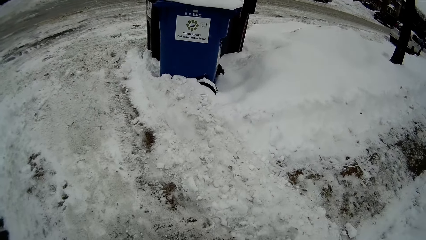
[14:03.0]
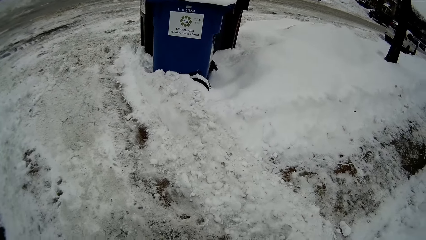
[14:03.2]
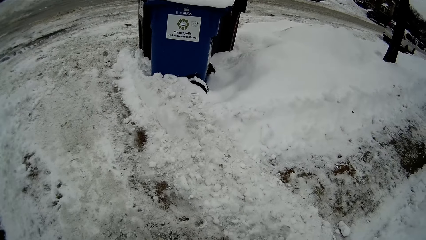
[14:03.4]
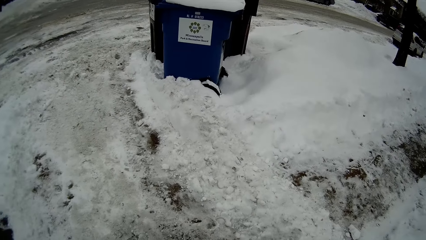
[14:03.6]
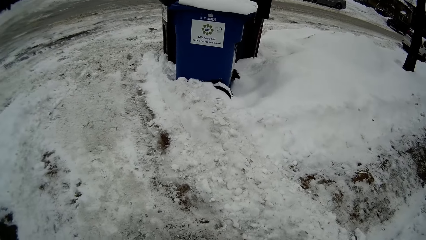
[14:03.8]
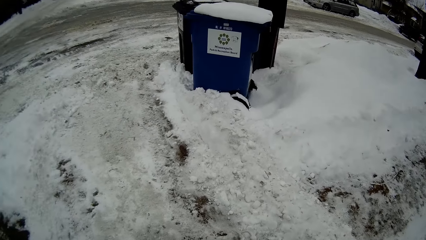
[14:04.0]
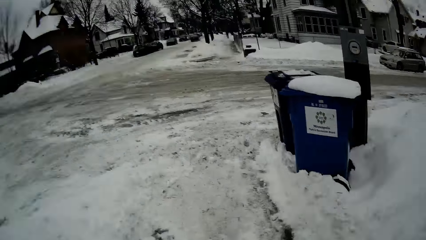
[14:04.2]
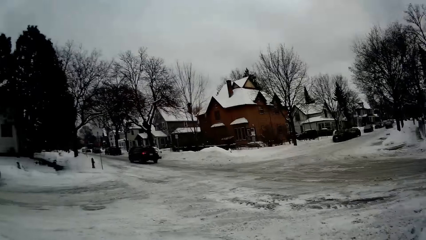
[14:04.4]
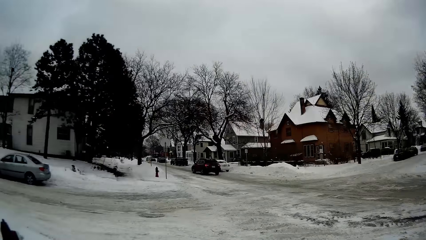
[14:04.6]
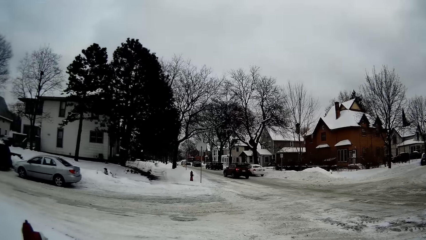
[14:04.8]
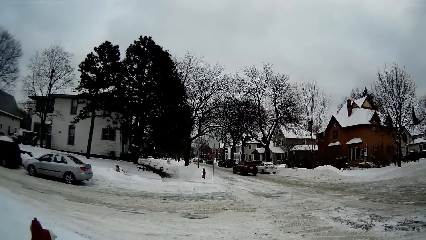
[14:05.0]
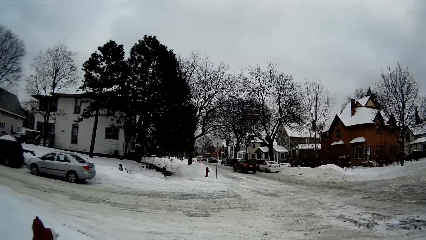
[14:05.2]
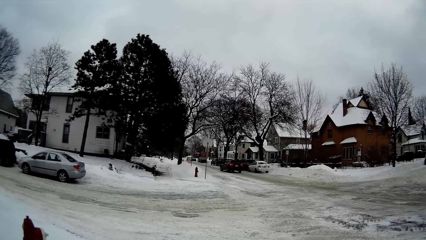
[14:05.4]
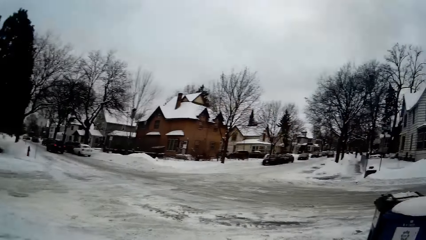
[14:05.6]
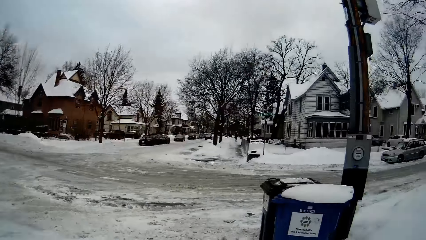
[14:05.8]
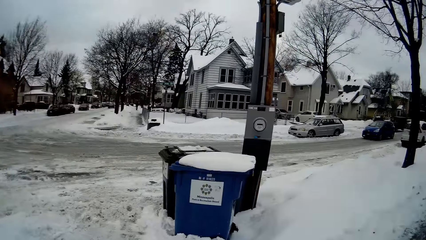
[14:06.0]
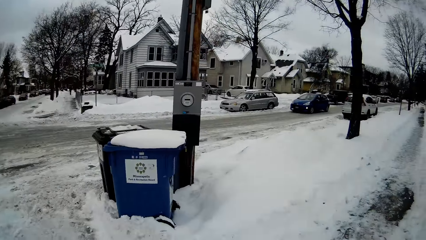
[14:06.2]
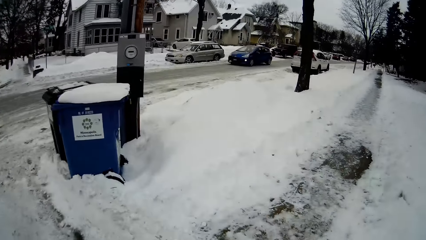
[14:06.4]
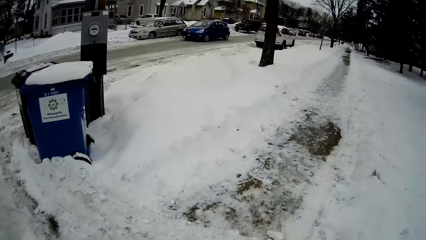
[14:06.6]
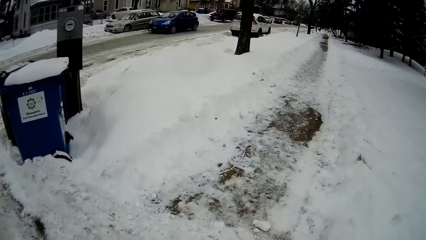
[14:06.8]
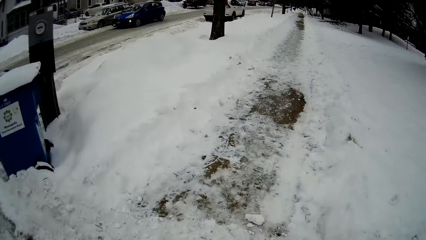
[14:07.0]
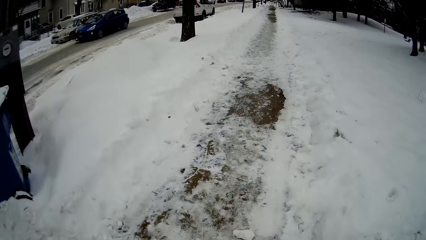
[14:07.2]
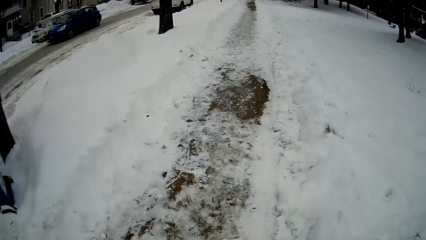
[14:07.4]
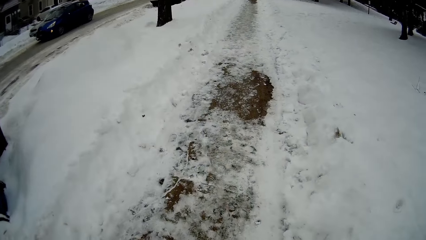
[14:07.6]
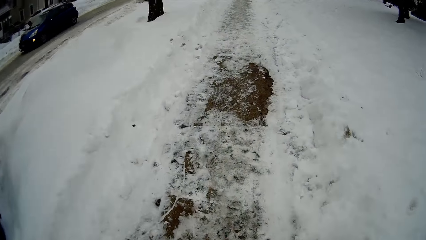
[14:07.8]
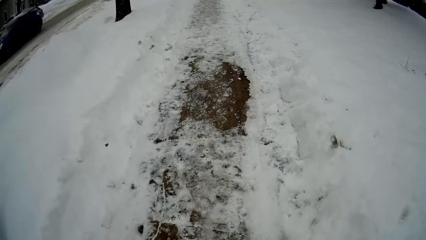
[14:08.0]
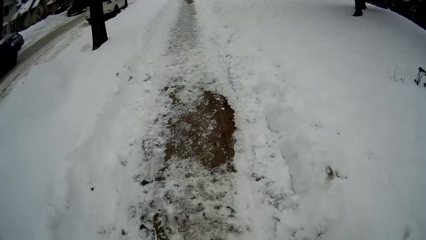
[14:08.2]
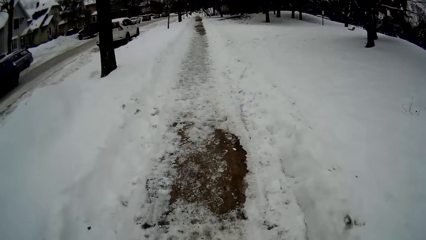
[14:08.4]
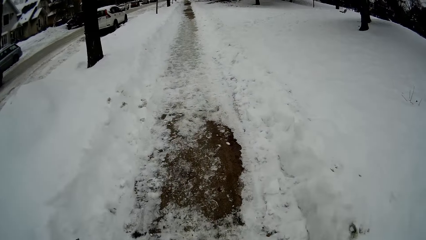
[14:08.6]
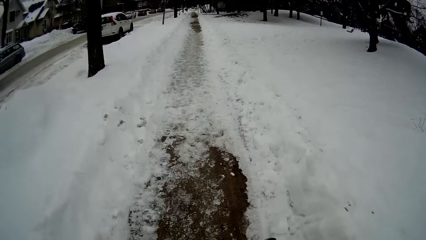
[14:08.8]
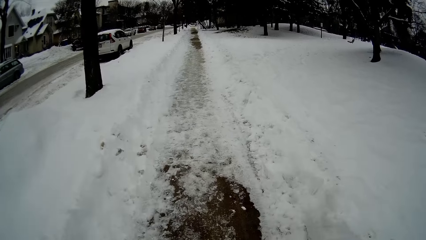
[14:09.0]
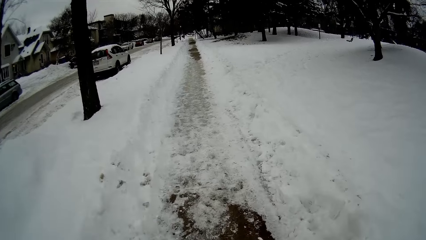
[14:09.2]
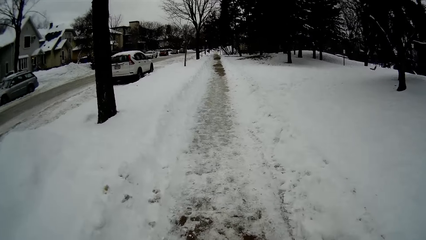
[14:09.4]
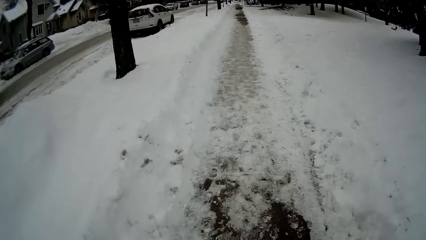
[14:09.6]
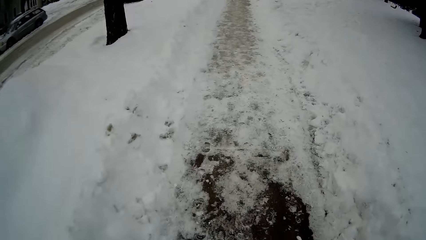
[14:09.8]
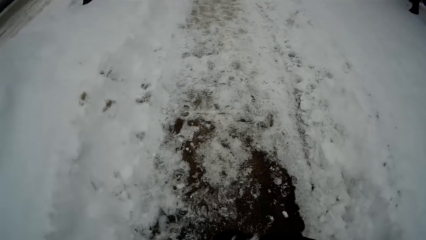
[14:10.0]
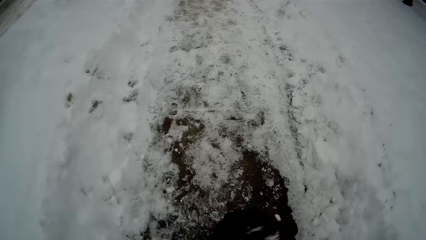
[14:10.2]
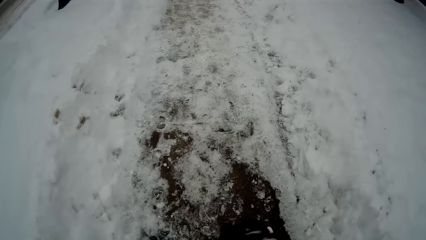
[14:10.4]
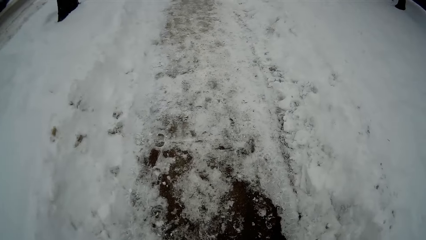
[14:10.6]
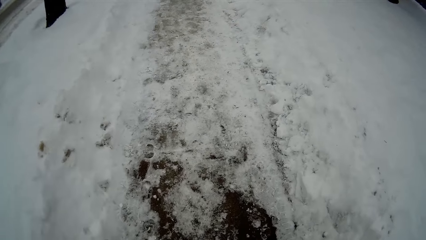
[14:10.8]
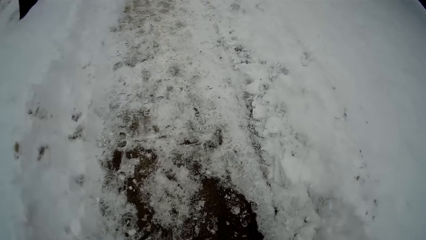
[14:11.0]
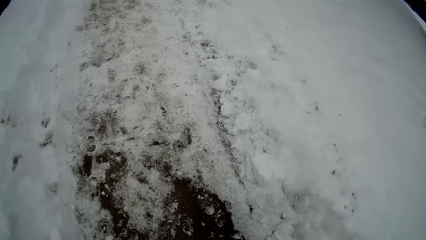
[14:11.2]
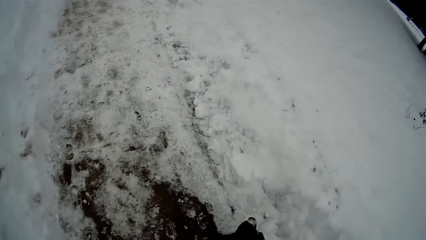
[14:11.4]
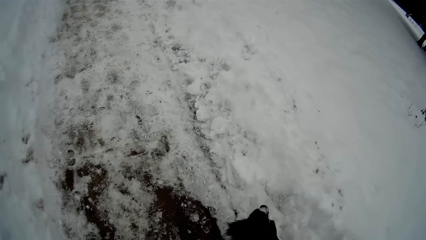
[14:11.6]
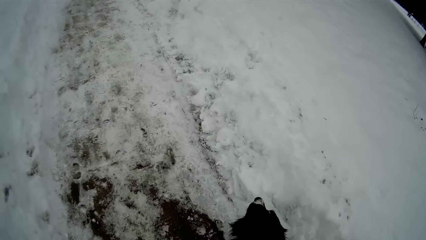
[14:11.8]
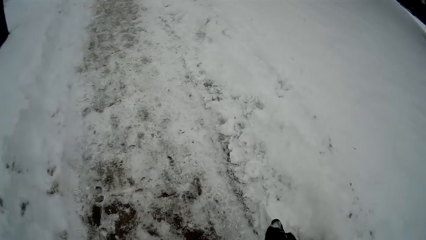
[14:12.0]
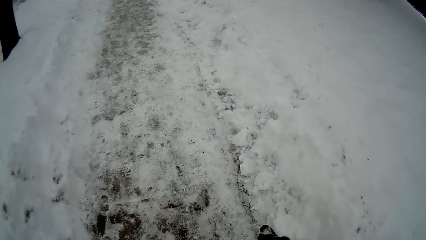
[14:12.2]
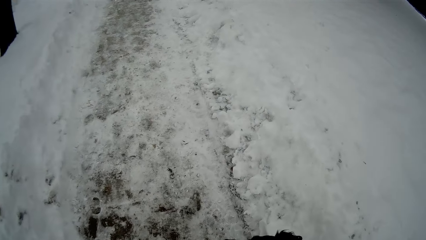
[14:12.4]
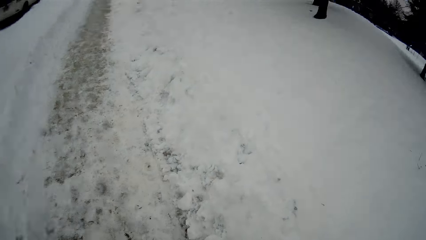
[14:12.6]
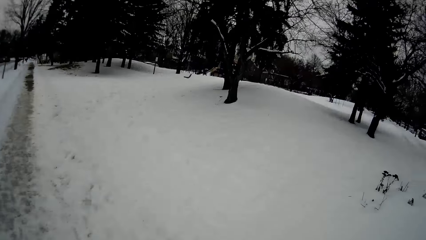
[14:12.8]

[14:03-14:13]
A blue SUV drives across the street in front of the camera wearer. The camera wearer walks with the dog along the street.

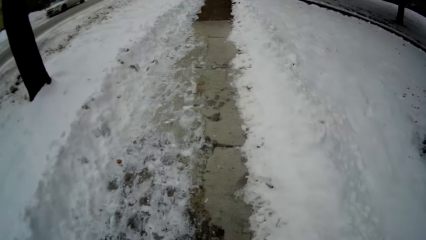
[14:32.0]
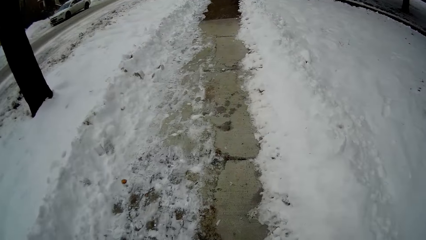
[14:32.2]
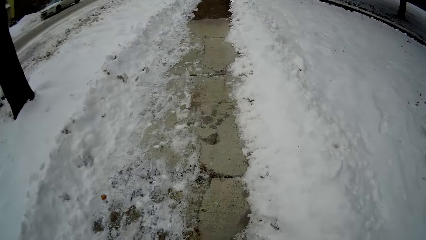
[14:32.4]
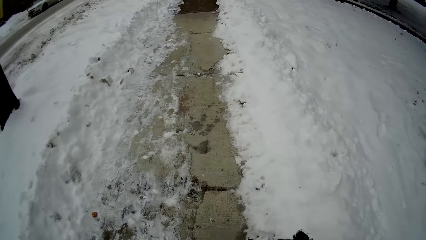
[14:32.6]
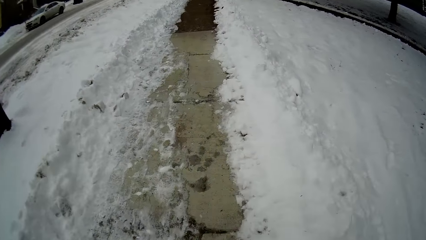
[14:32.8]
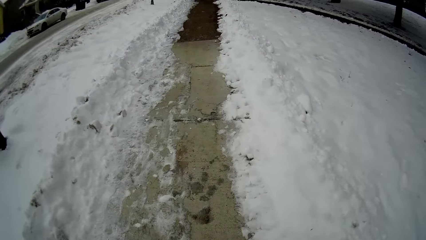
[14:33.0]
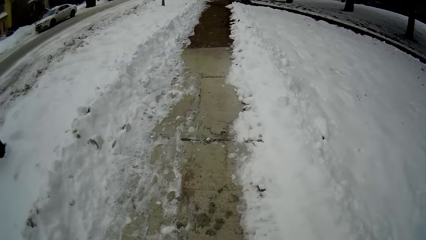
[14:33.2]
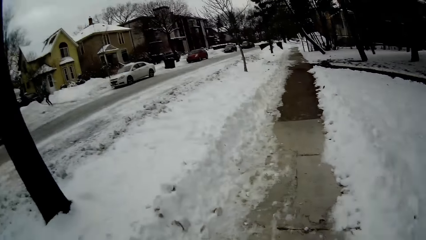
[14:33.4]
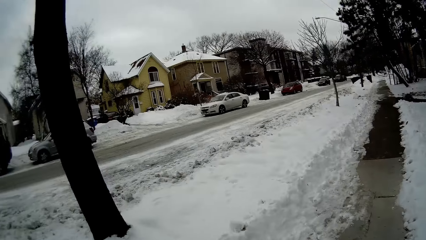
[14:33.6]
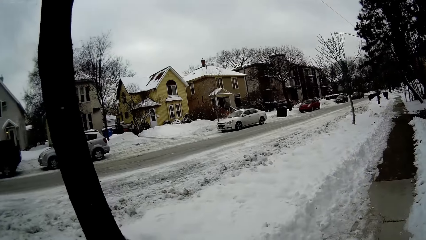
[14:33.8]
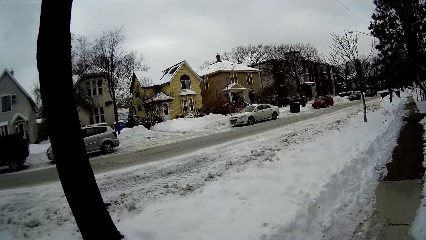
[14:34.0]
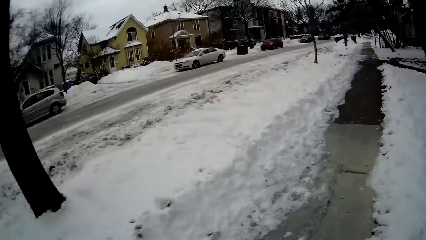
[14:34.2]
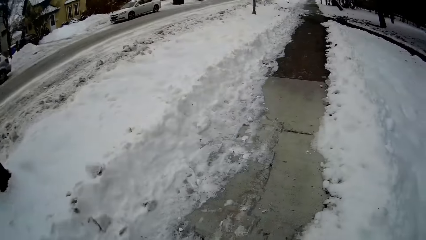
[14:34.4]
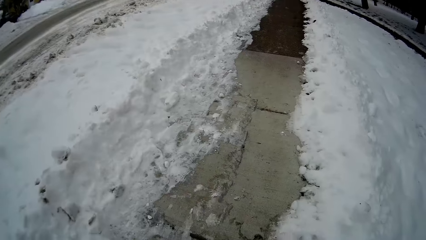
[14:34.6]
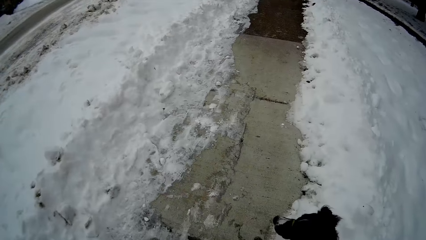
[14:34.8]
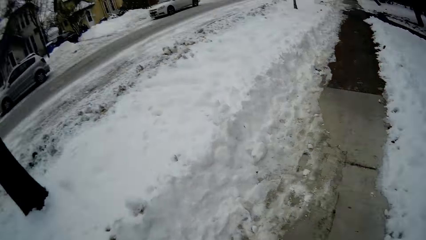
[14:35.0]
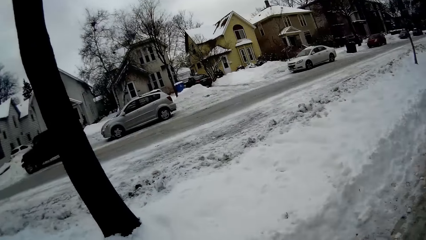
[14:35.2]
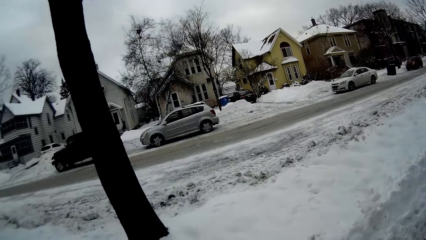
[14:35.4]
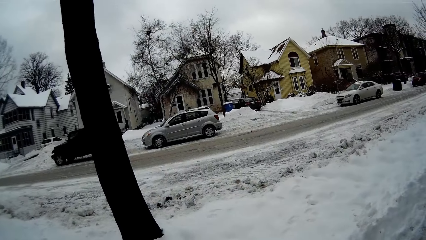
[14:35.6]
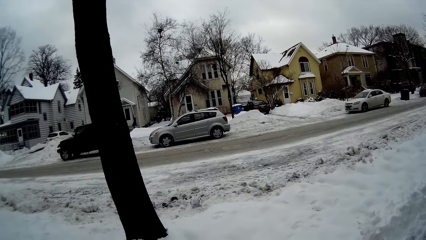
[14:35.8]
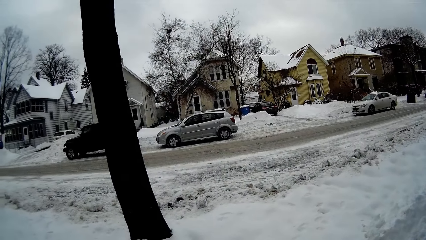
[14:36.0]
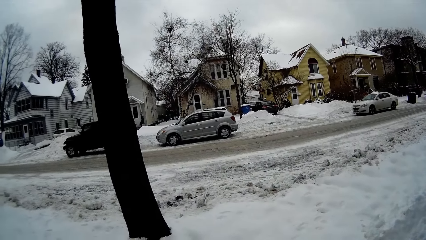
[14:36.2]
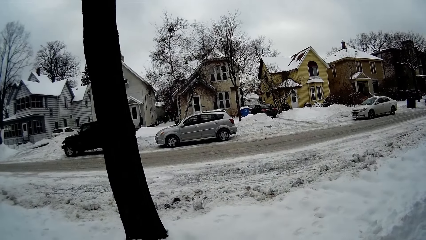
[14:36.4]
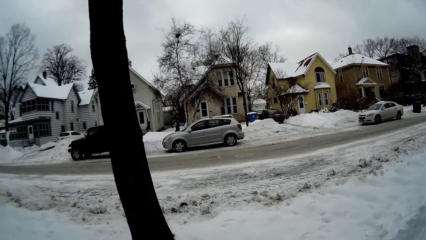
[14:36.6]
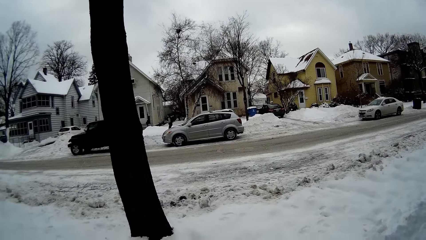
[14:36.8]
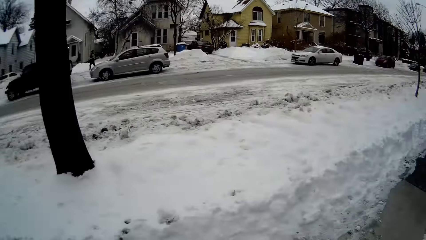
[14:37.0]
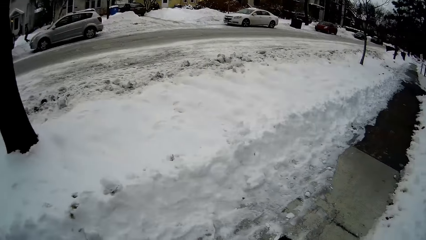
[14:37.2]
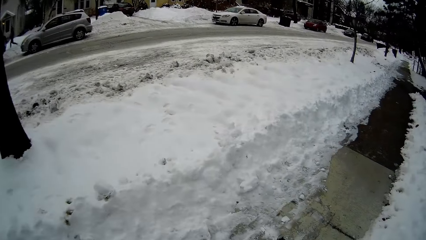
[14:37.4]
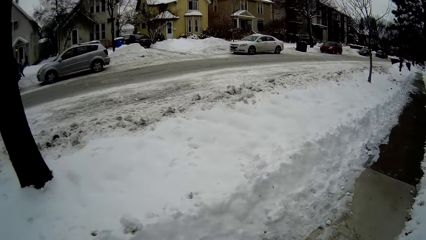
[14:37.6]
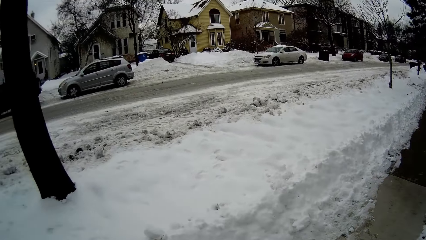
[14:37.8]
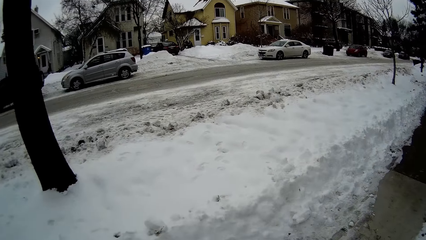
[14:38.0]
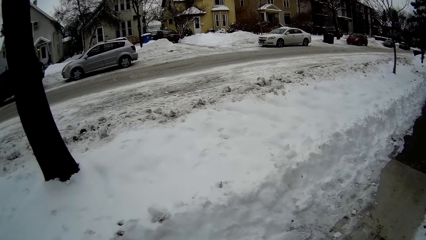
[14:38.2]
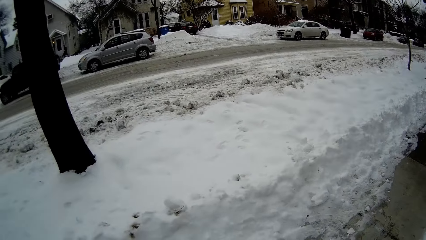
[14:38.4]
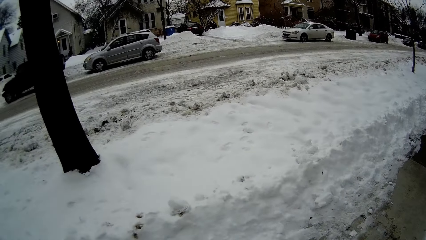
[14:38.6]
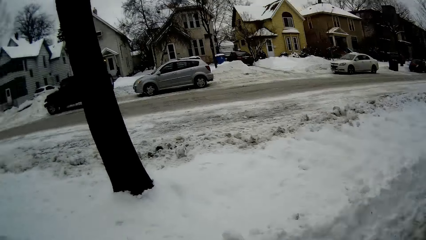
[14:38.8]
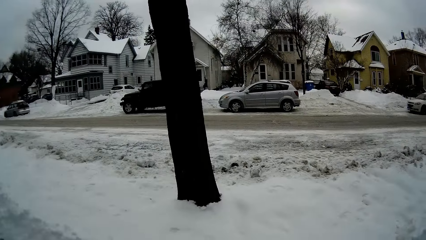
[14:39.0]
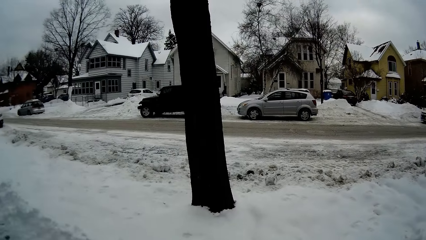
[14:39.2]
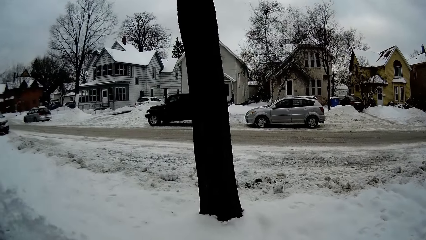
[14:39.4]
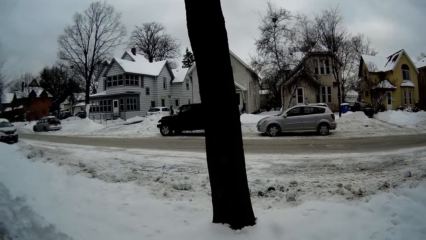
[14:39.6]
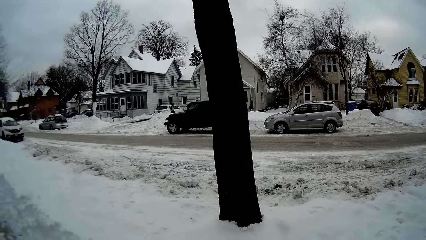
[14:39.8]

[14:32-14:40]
The camera wearer stops walking. They look at a woman across the street. They look around. The woman jogs along the street.
